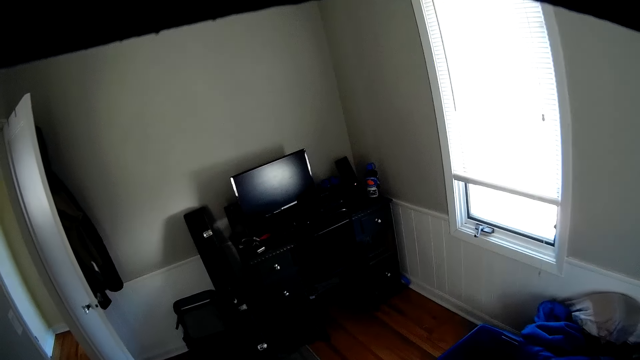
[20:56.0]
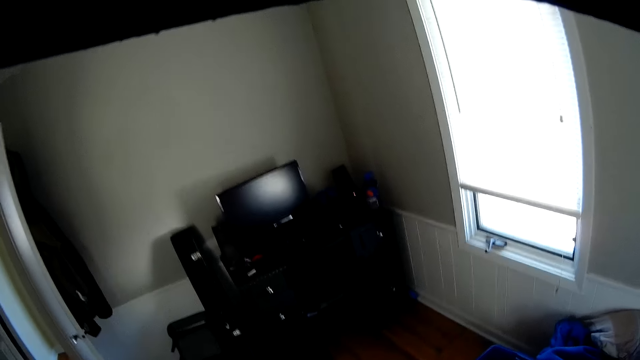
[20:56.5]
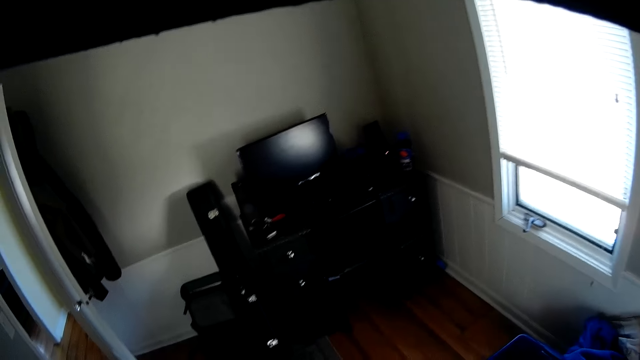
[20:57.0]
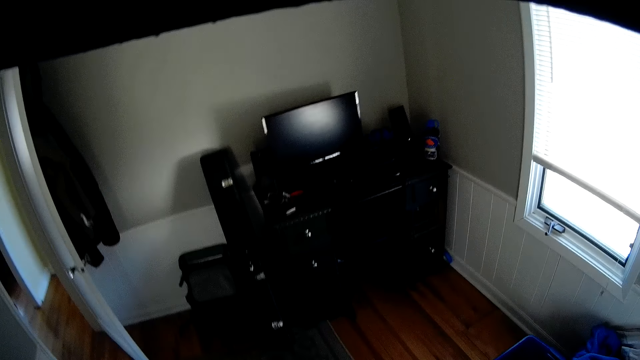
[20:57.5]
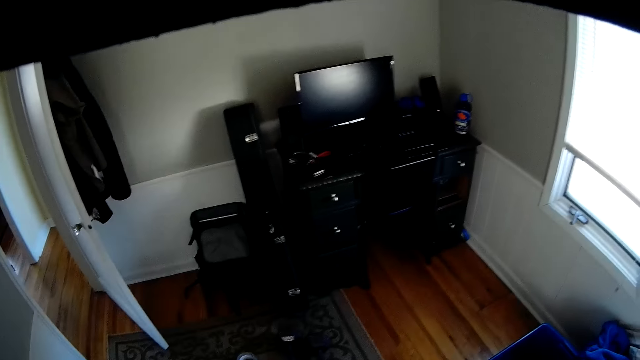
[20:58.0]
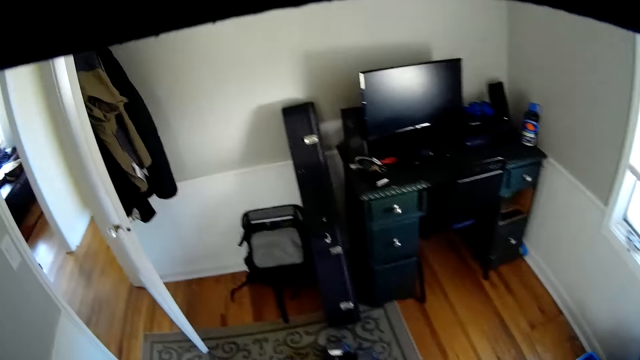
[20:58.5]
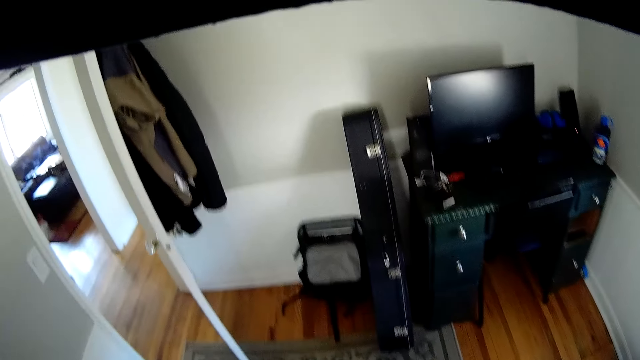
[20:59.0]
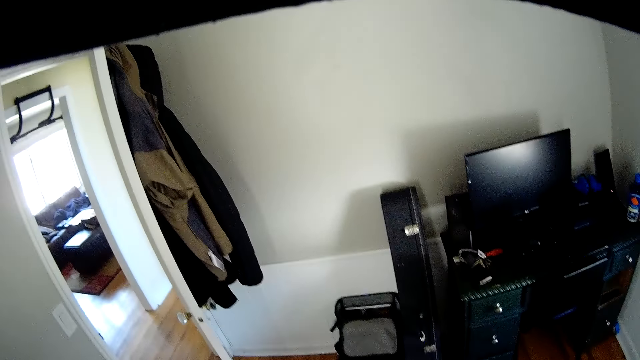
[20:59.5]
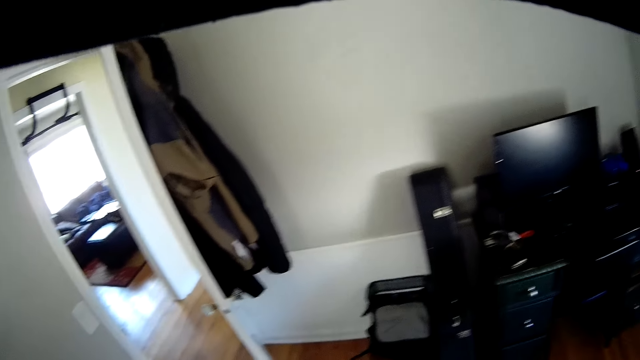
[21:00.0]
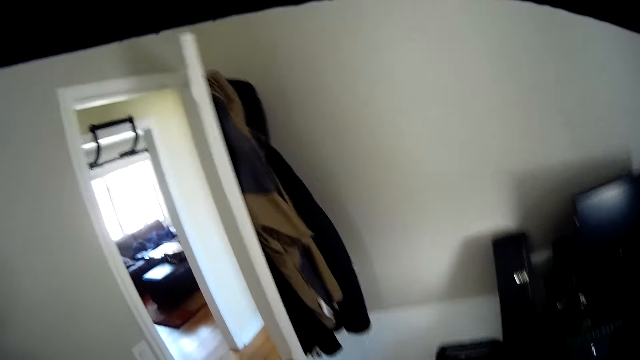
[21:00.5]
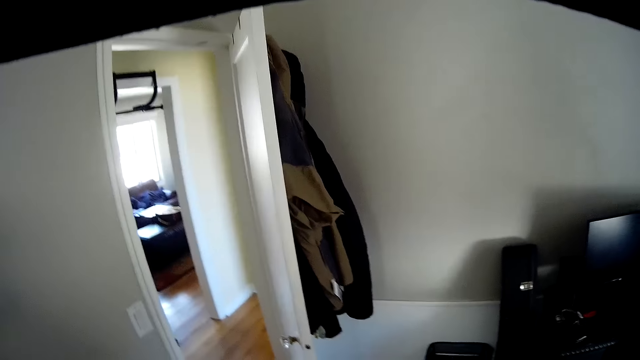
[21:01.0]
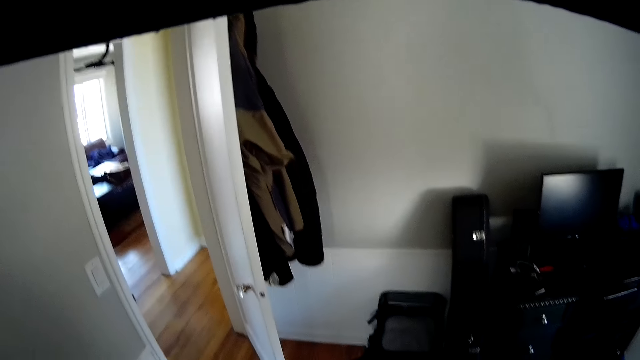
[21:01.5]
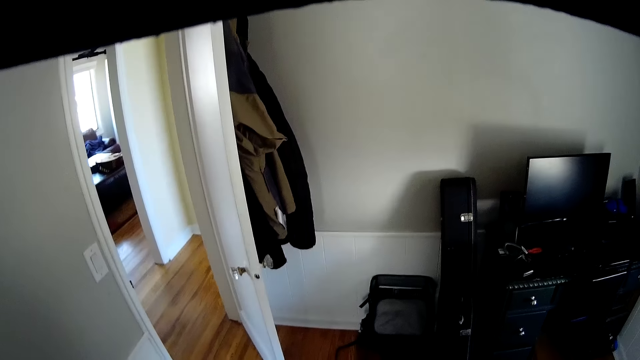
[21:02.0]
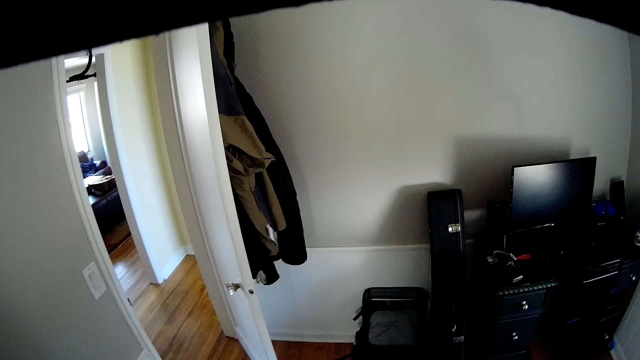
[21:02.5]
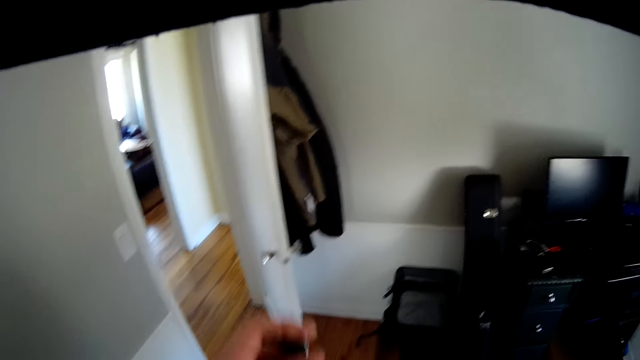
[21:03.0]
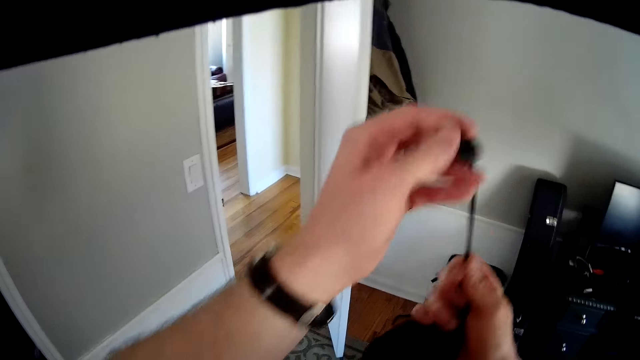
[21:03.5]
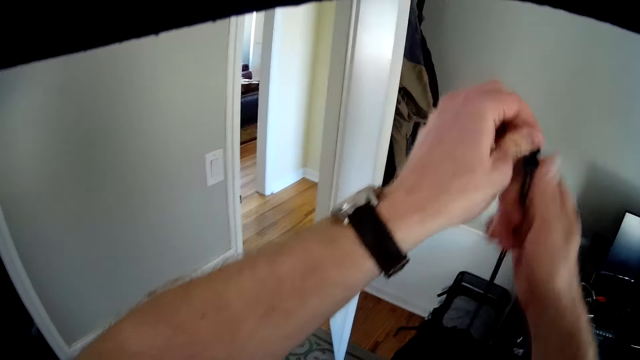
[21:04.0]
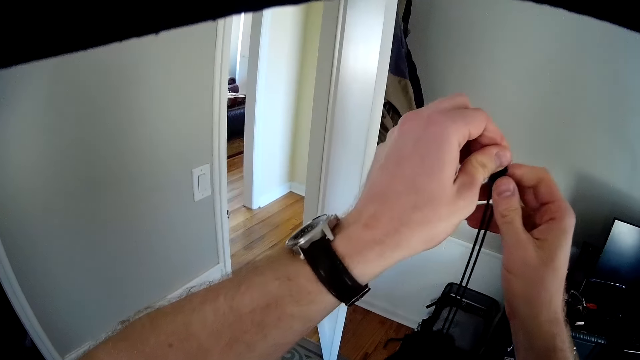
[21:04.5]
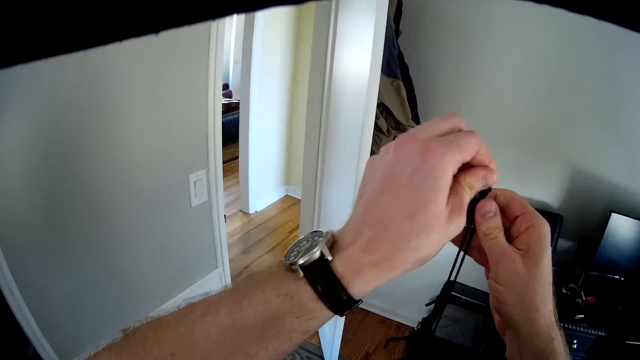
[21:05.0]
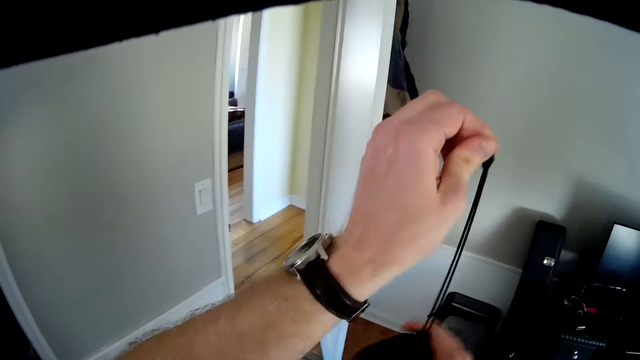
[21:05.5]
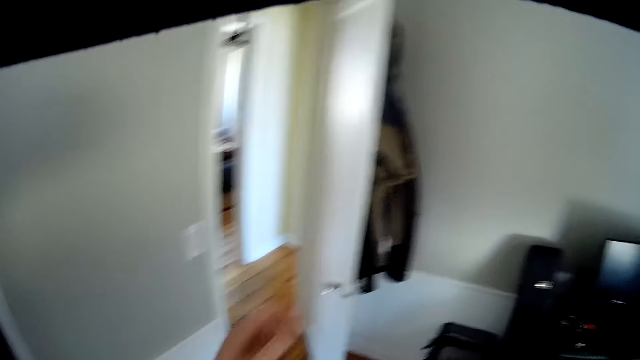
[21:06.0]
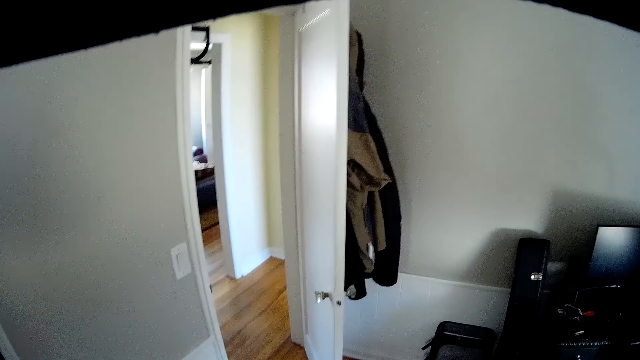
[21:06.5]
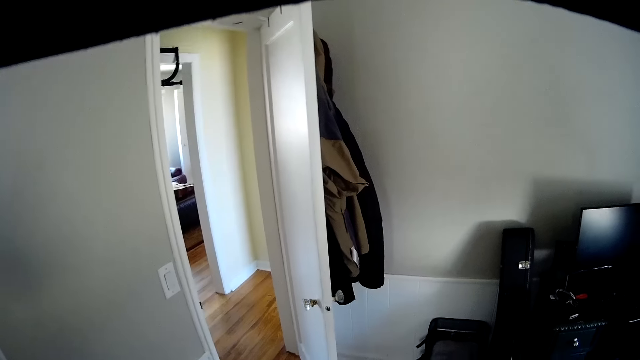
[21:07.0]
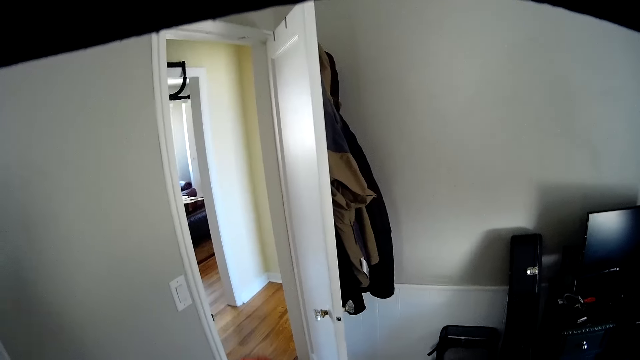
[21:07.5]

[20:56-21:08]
The camera wearer adjusts a rope with both hands.

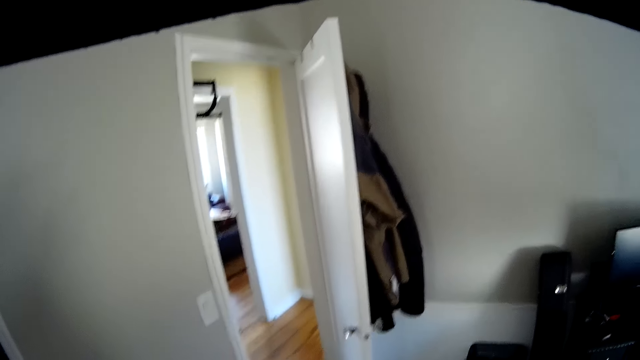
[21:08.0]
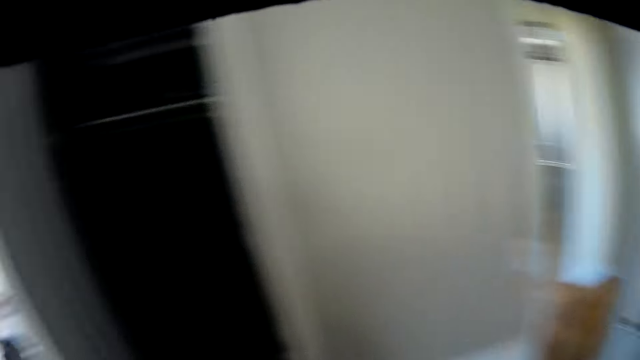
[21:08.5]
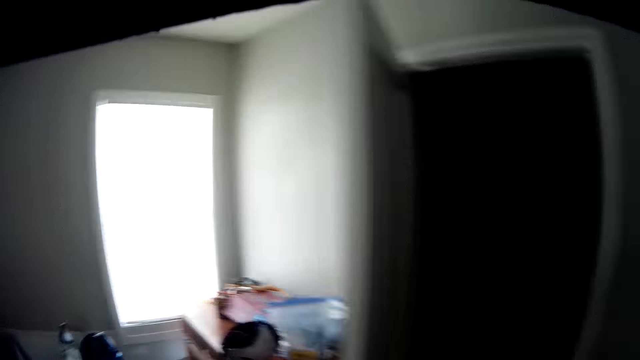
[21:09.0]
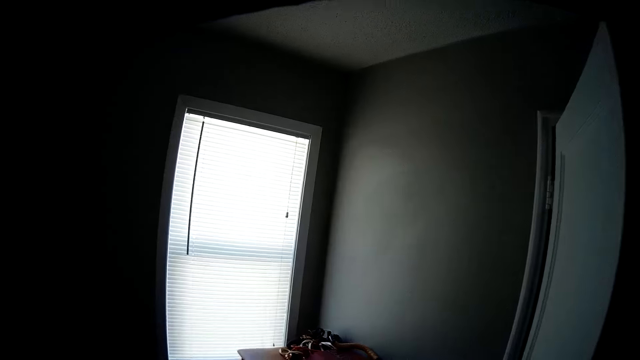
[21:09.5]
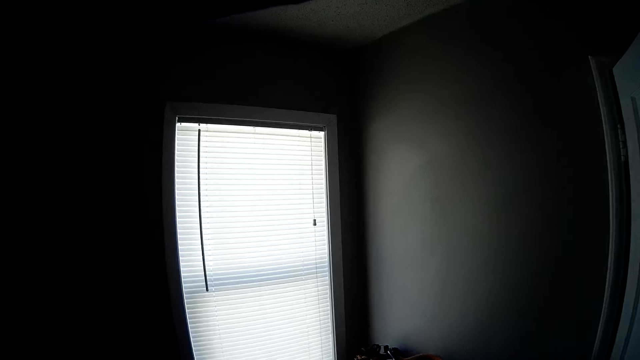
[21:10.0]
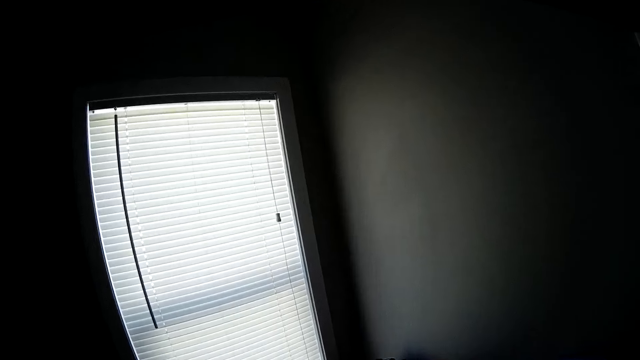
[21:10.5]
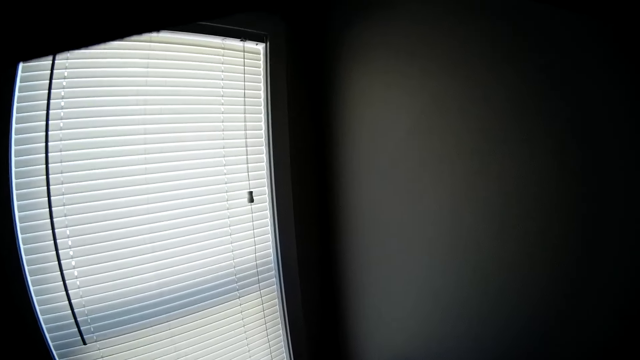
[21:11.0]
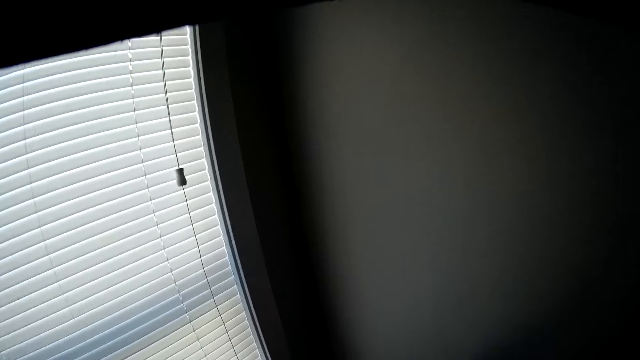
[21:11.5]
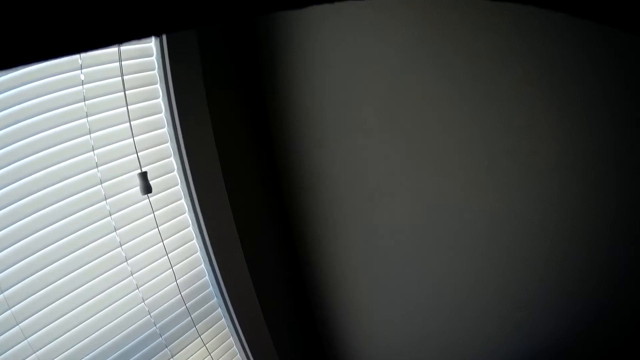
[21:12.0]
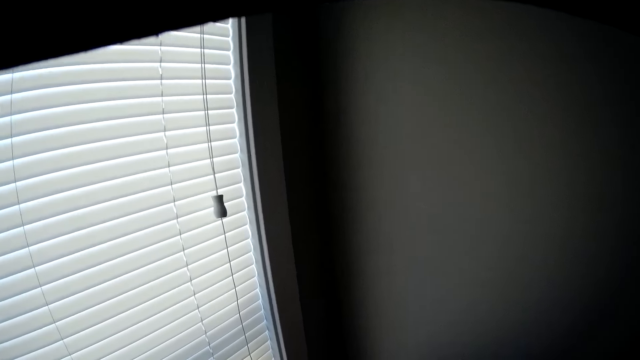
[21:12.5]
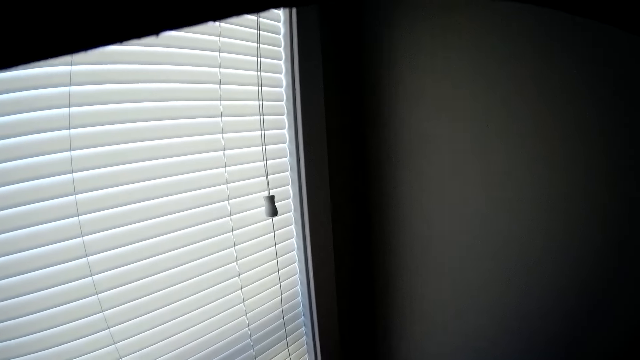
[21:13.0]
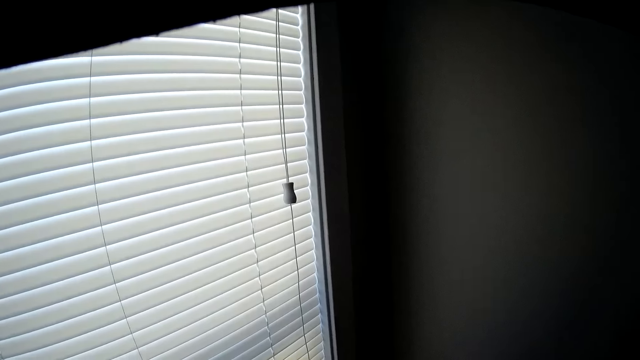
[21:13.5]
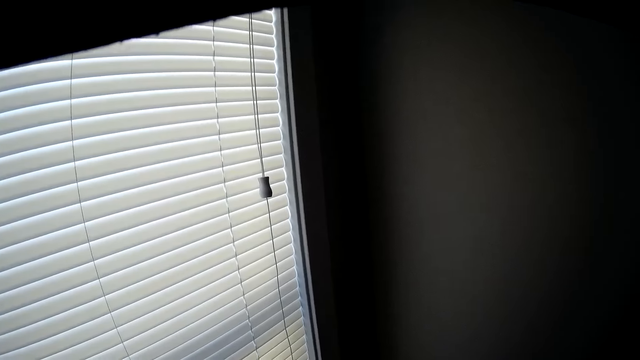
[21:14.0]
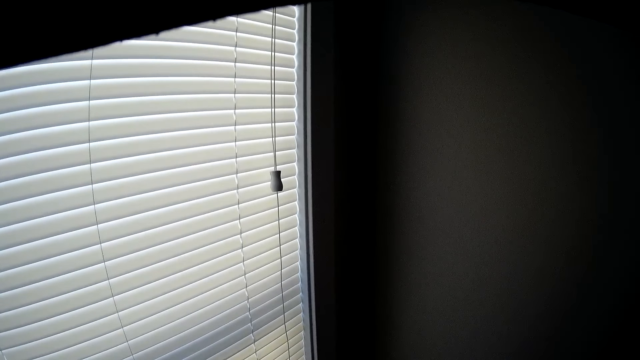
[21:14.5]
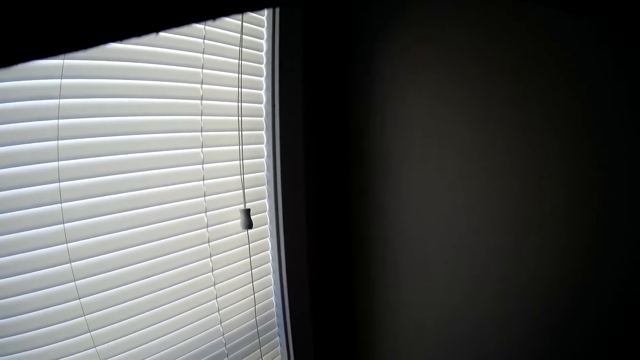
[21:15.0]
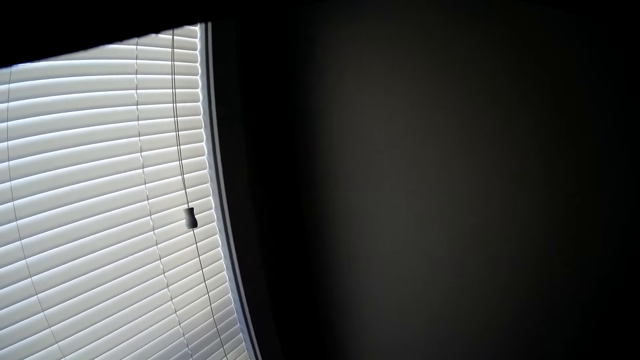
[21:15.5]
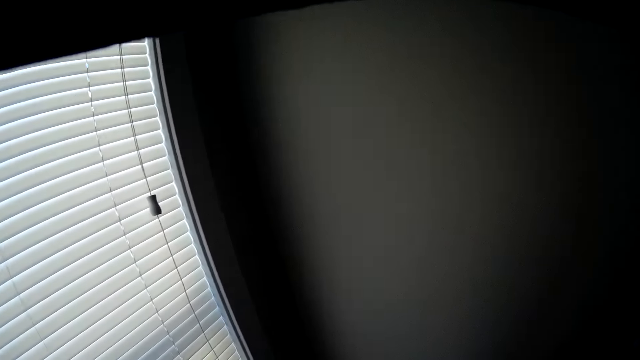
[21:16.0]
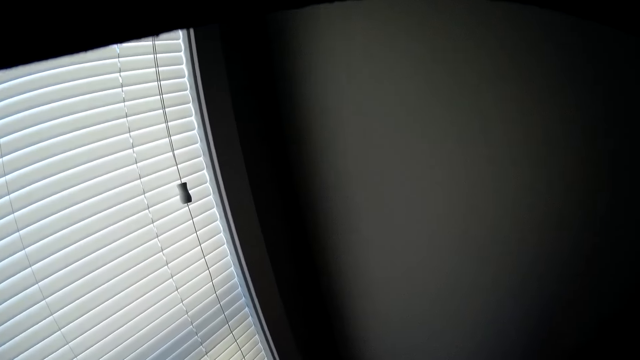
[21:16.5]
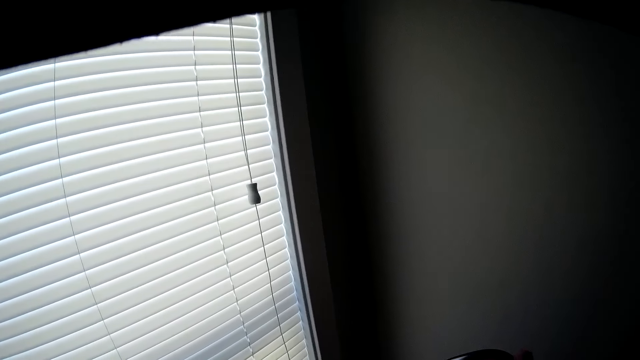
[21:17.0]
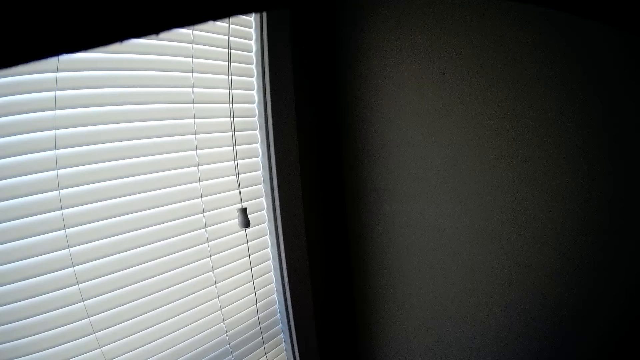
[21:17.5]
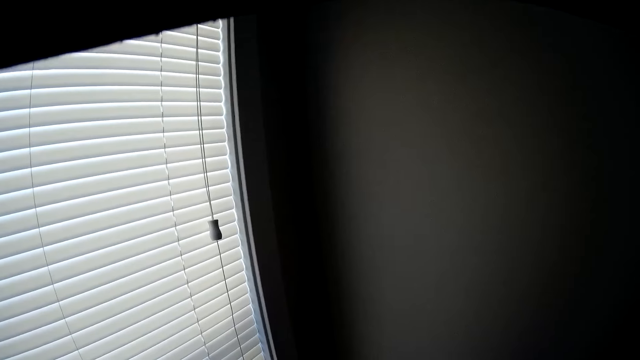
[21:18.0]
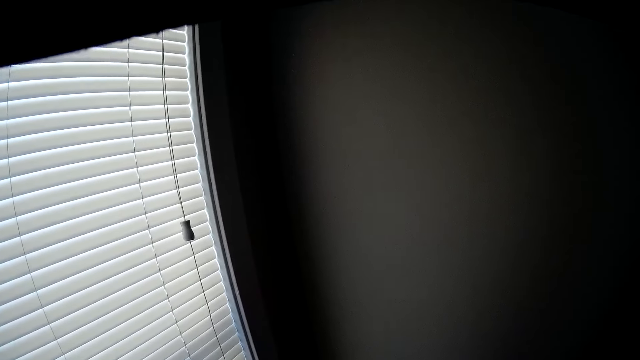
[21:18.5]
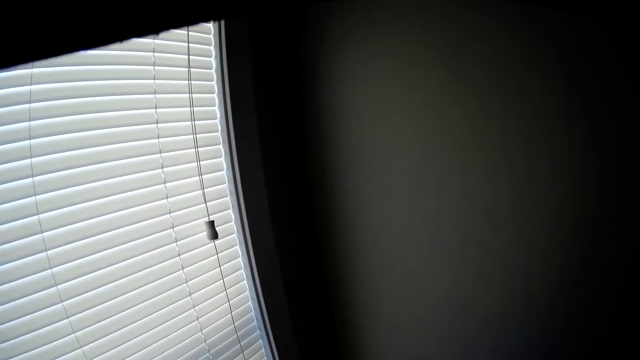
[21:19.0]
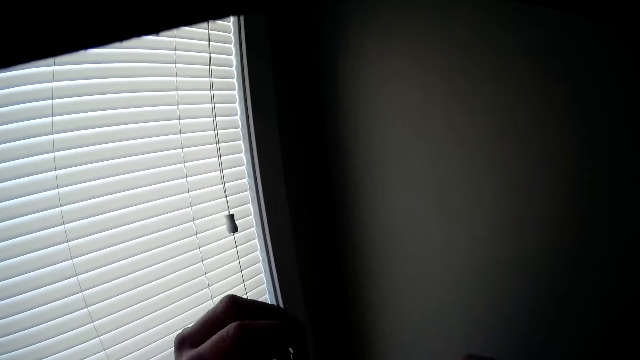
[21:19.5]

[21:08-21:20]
The camera wearer walks towards a cabinet table. They hold a piece of metal. They adjust a hook with both hands.
